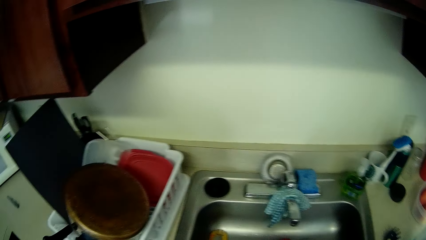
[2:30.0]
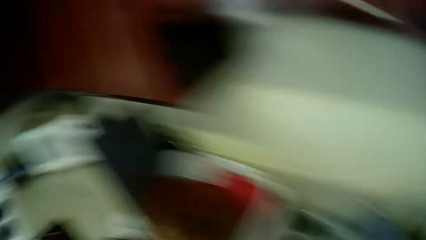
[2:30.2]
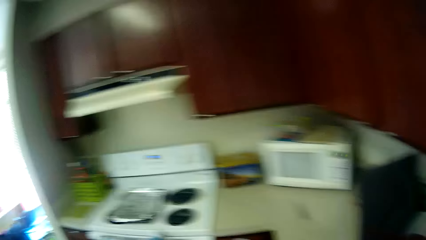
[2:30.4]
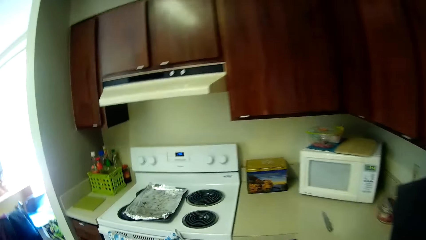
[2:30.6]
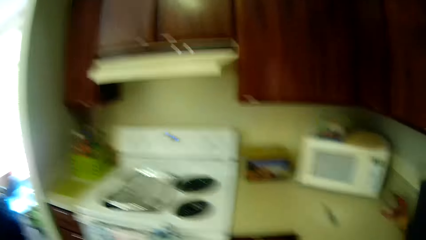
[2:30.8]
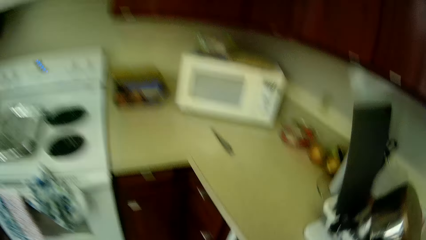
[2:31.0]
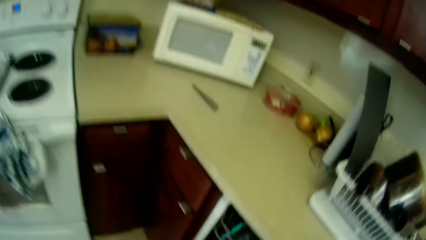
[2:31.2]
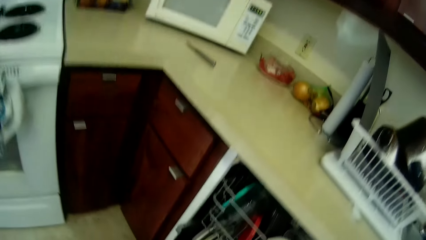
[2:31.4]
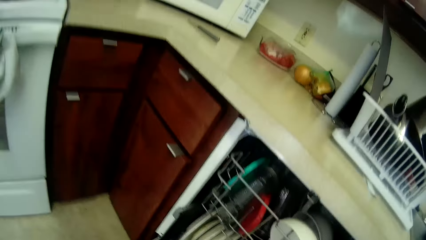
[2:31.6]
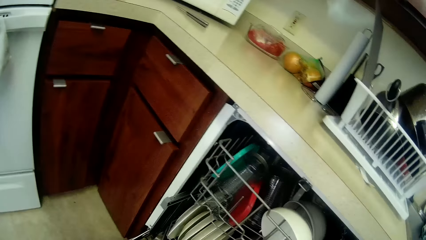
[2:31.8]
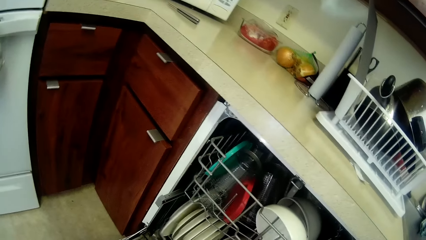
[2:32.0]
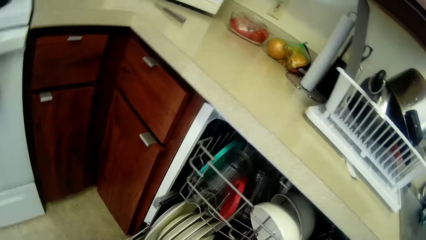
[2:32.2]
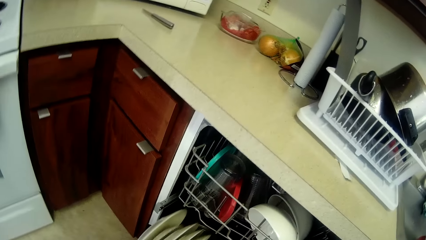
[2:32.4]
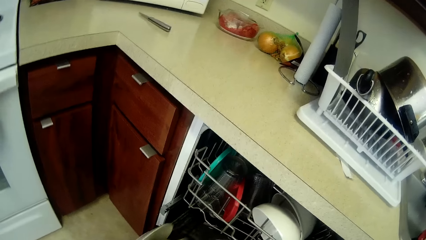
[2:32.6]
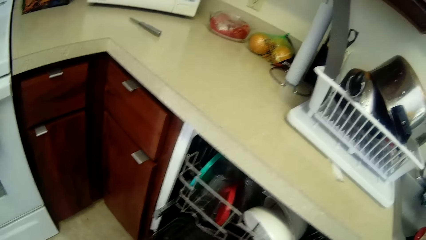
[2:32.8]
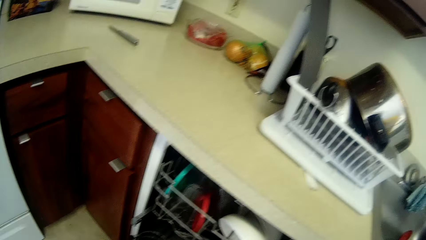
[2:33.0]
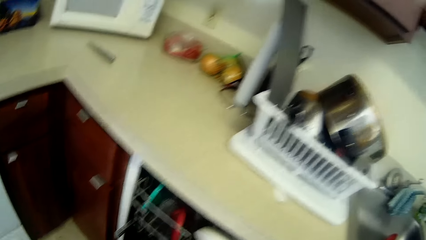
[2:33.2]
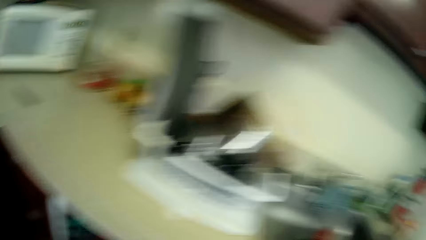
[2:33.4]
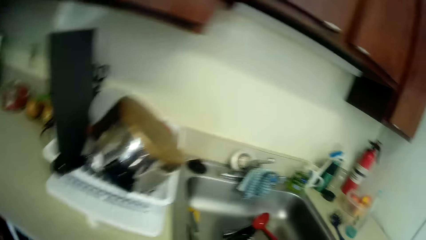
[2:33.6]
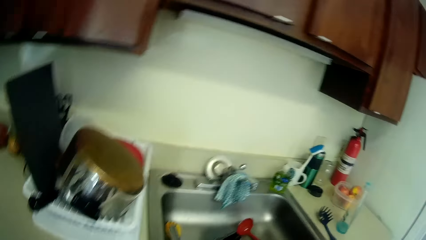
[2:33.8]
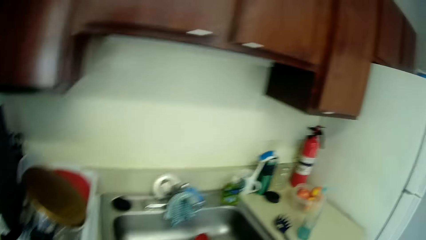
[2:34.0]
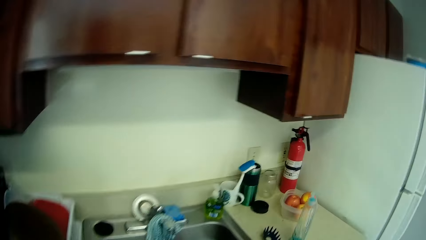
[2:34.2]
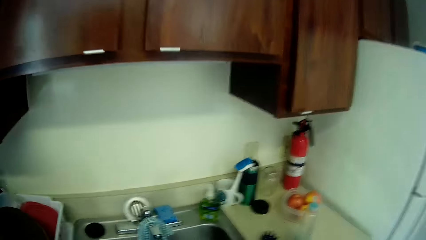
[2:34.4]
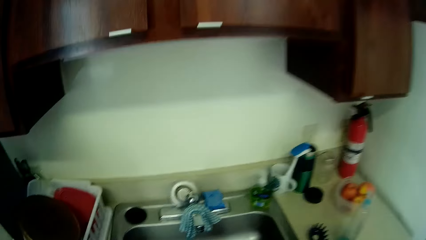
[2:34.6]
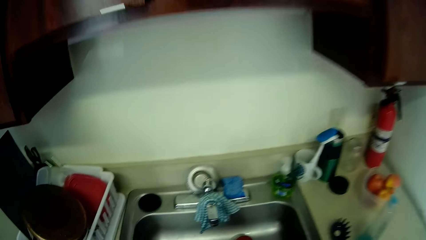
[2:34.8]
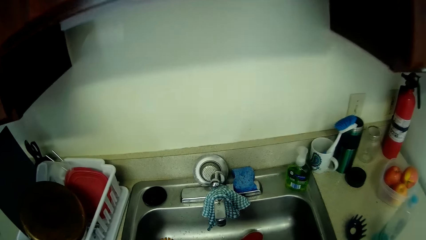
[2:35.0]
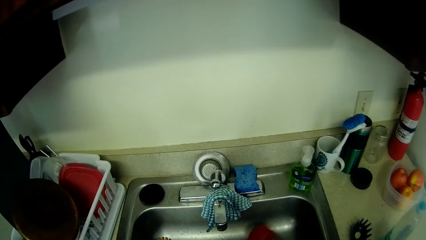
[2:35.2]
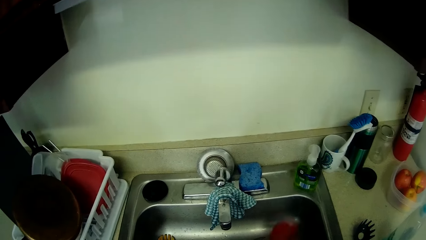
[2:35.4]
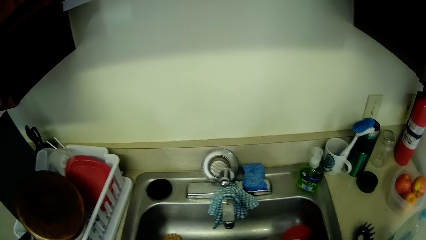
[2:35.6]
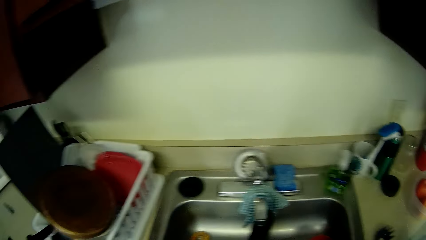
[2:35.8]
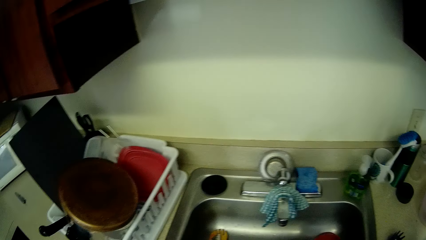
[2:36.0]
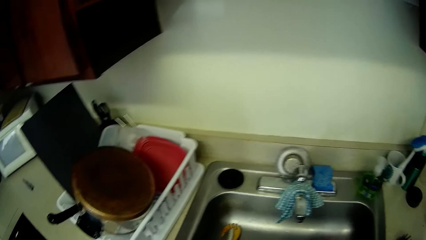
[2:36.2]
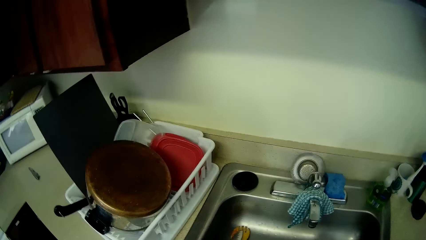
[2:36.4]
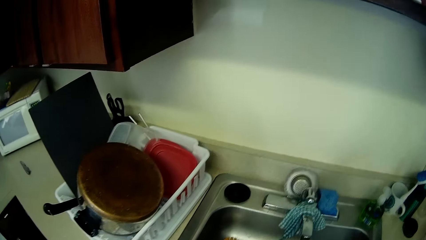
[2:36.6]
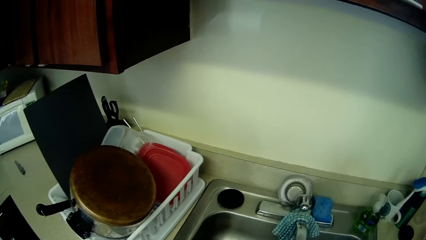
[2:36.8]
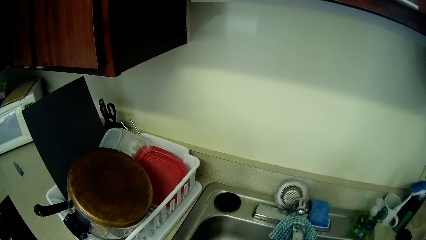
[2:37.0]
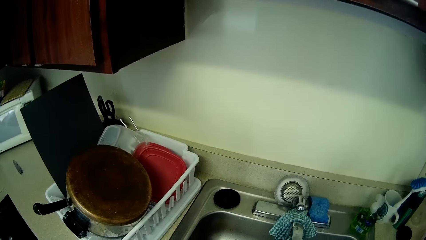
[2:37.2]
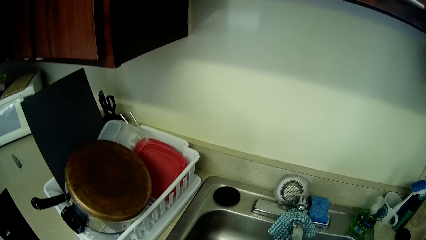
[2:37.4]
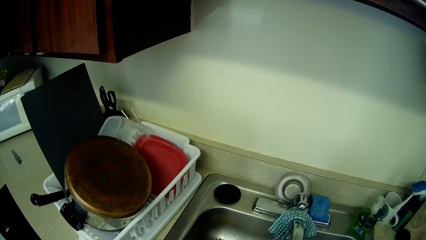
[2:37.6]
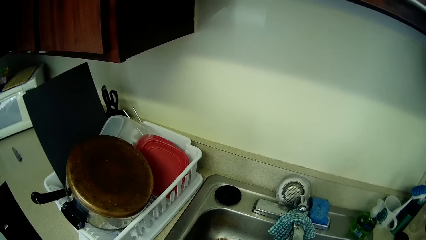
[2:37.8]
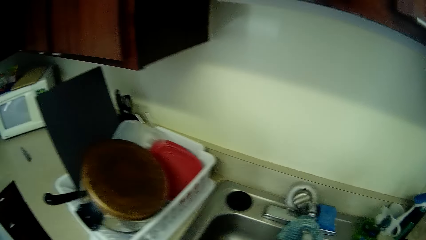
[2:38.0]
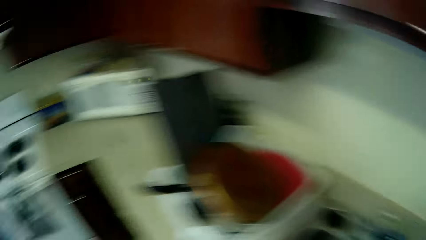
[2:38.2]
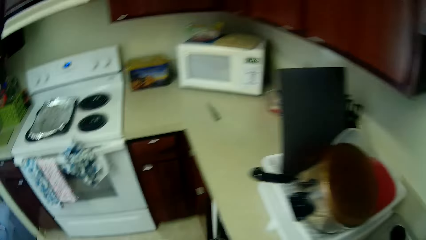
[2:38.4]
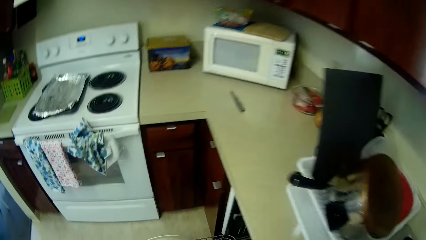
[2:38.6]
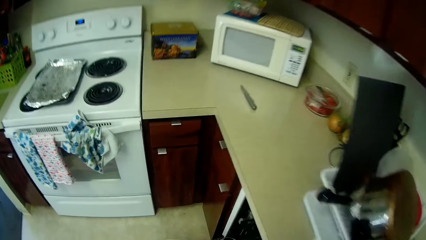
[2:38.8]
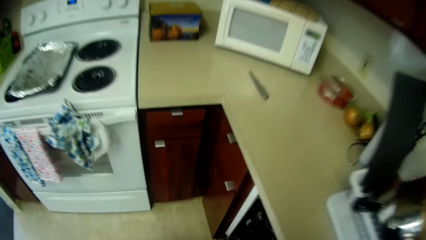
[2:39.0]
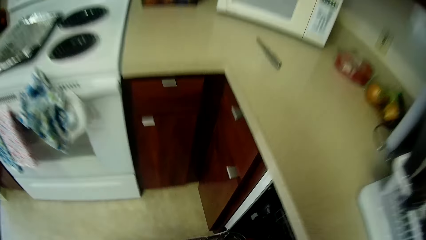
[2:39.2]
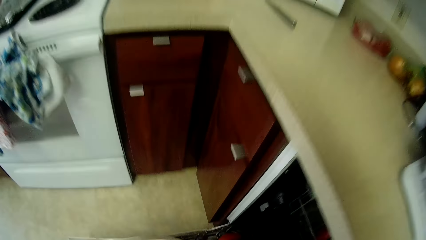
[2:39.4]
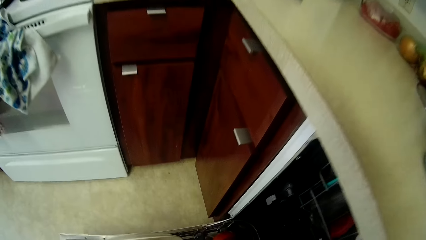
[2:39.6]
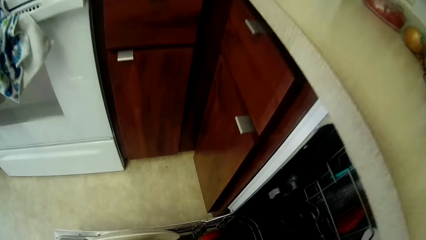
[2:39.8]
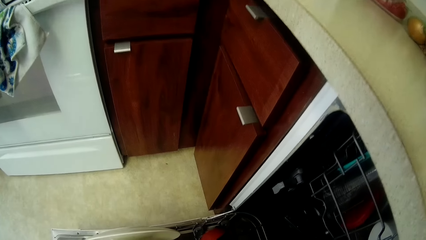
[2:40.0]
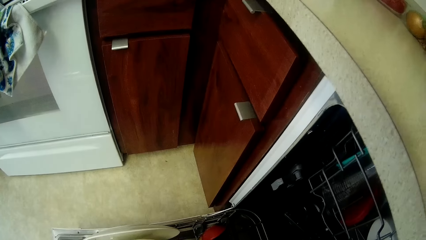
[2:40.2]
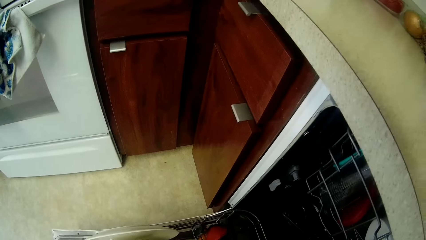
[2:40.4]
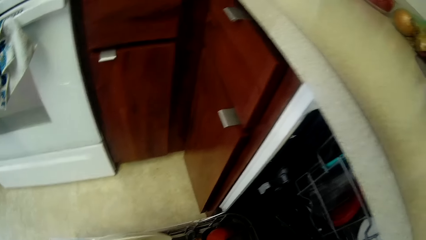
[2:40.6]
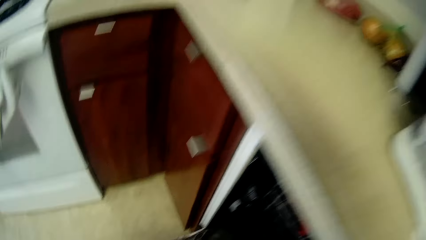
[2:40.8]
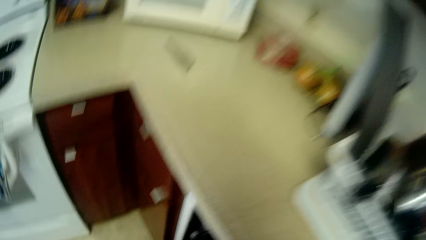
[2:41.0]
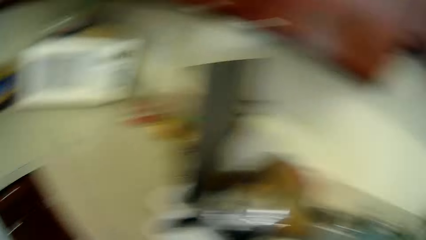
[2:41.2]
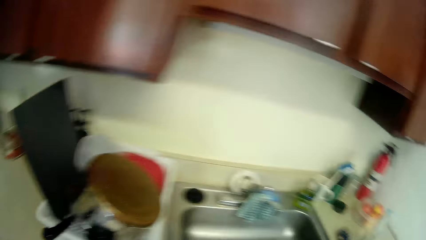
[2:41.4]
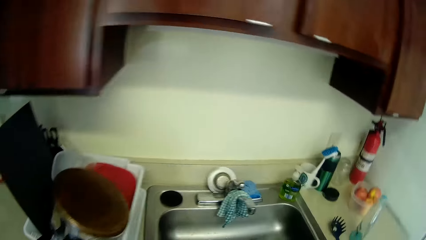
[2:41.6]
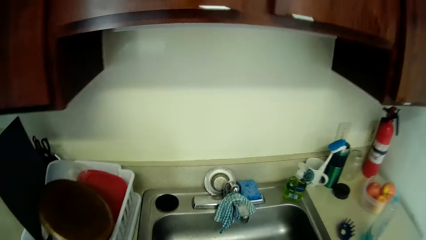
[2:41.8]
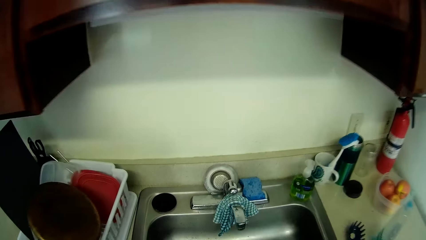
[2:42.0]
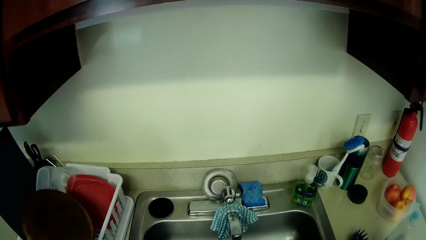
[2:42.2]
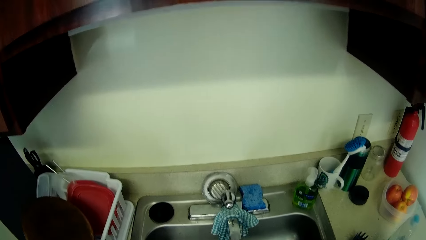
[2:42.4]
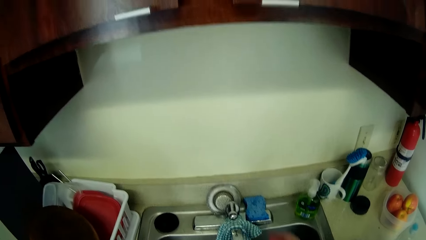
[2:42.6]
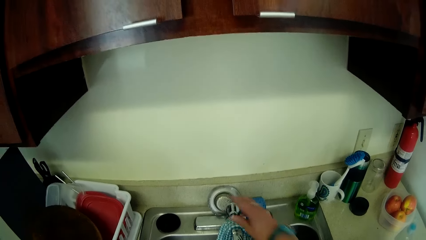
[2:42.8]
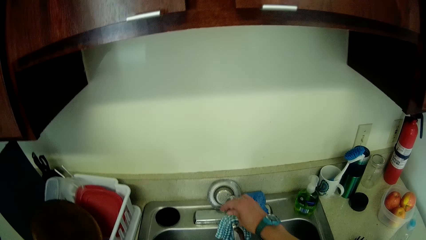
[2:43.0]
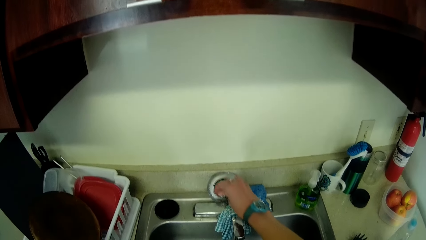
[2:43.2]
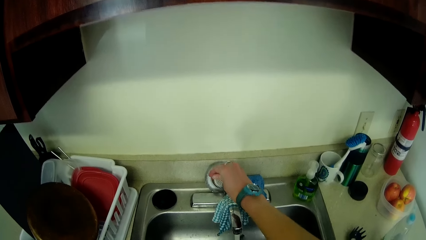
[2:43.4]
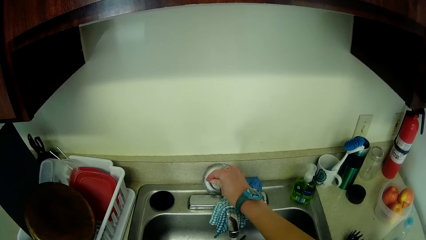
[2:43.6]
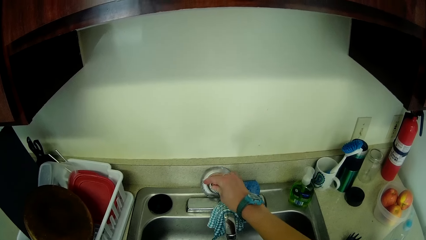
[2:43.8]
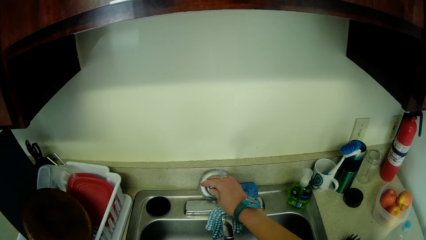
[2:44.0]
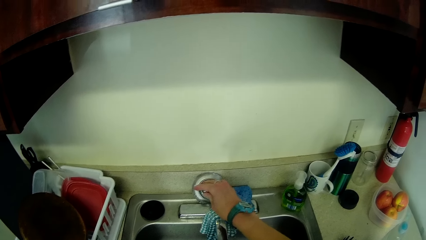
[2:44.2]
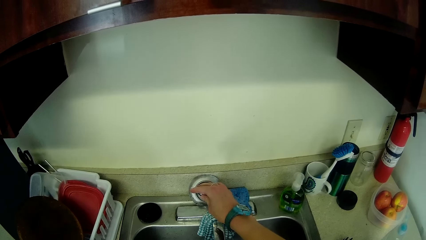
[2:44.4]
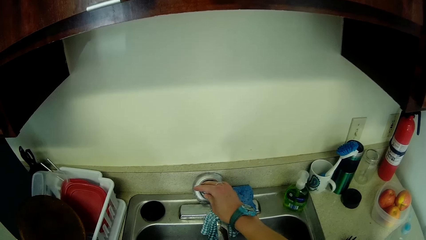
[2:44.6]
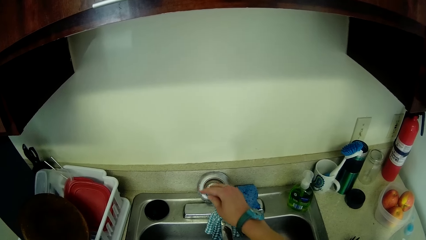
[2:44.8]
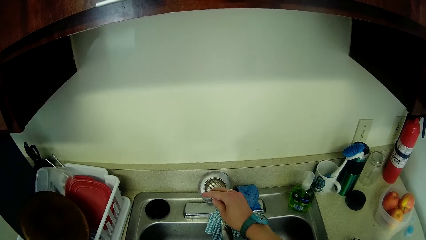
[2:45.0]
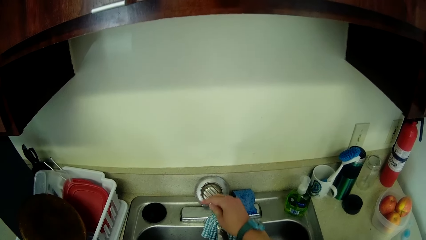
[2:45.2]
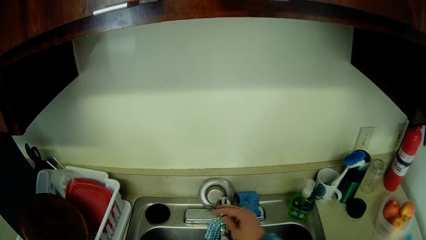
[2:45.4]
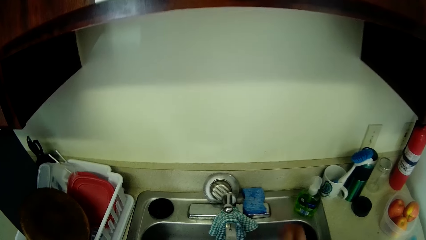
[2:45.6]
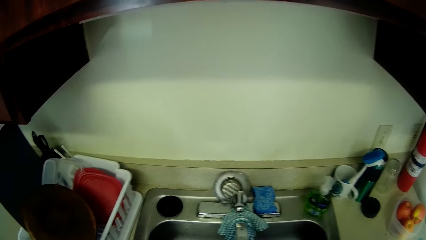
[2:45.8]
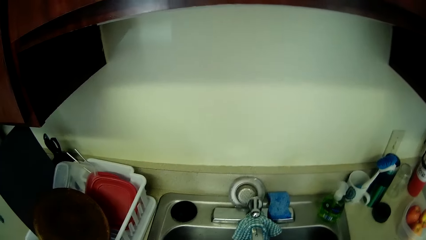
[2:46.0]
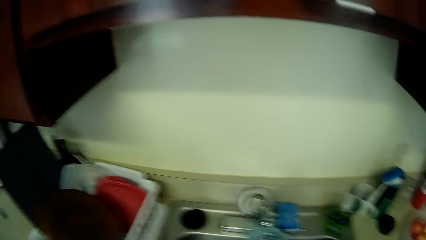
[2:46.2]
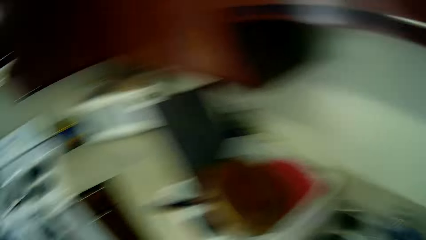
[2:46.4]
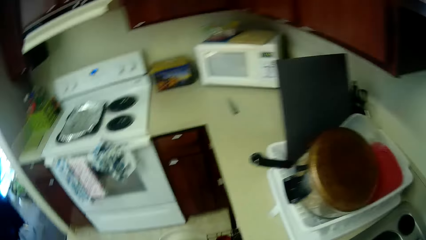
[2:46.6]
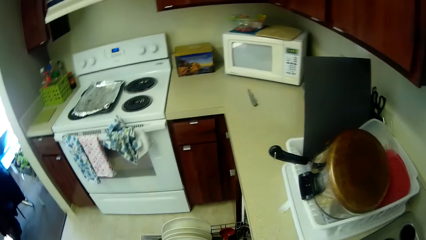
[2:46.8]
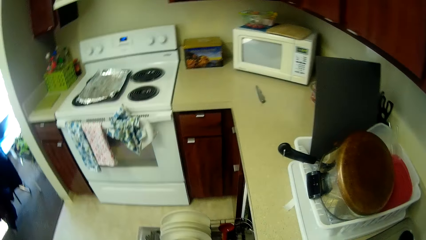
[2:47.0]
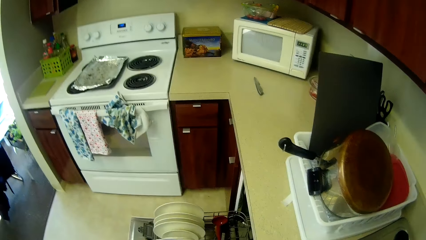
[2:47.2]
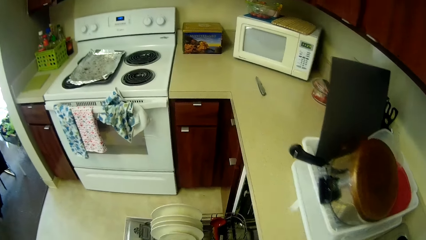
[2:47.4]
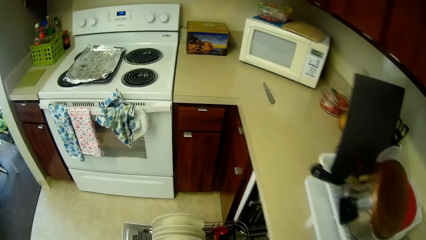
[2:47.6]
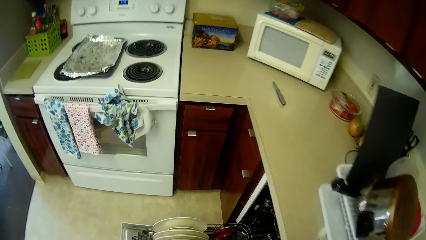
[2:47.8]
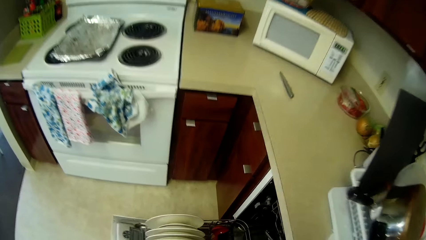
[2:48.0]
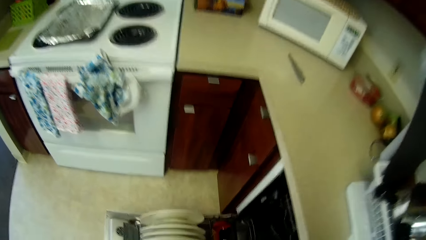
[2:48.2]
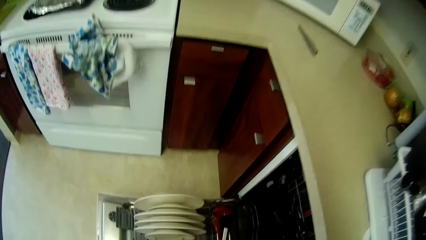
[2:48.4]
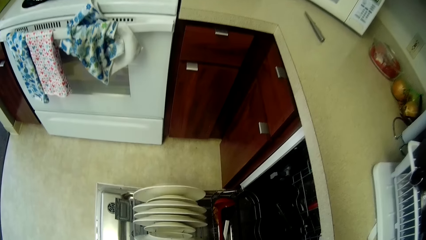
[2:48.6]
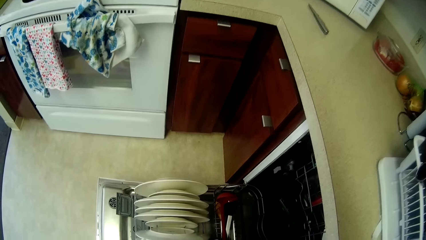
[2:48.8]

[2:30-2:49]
The camera wearer takes a plate from the dishwasher with her left hand. She rinses a red spoon in the sink with her right hand. She rinses the plate. She drops the red spoon in the dishwasher with her right hand. She opens the tap with her right hand and closes the tap with her right hand.
